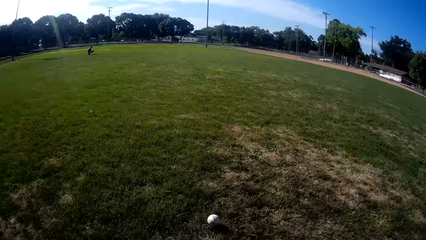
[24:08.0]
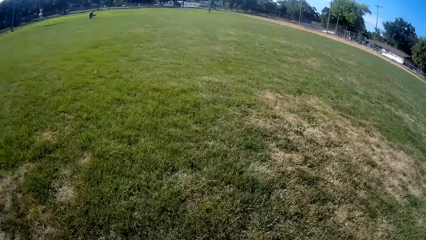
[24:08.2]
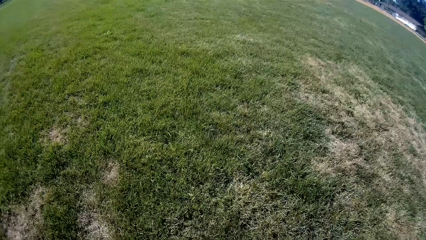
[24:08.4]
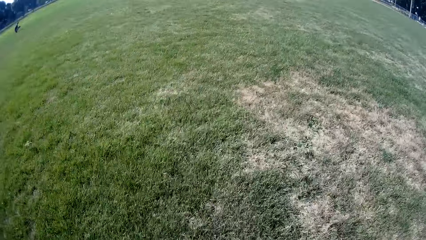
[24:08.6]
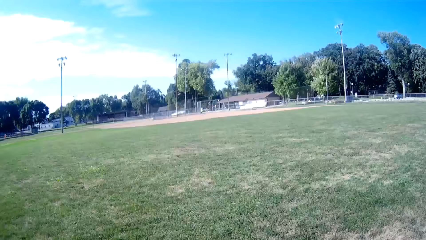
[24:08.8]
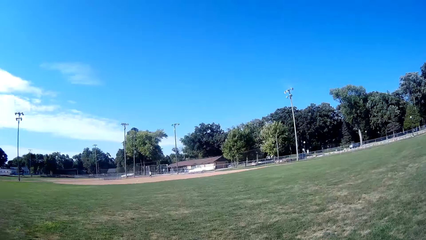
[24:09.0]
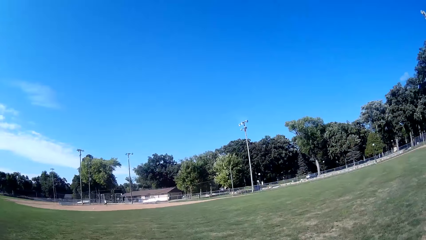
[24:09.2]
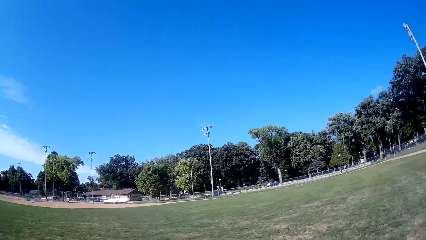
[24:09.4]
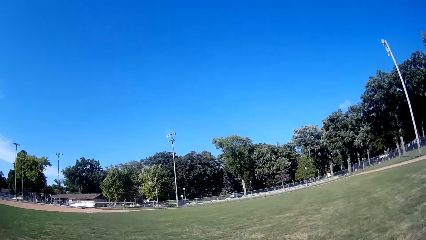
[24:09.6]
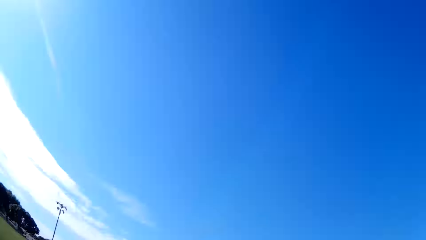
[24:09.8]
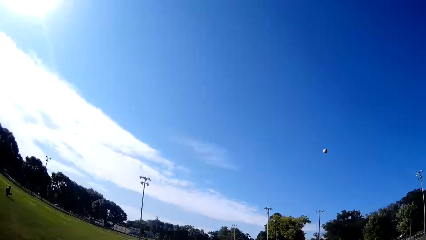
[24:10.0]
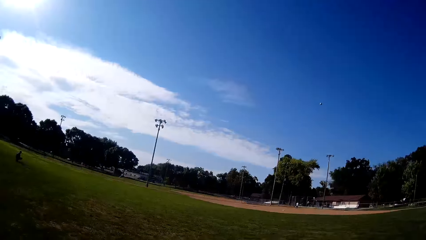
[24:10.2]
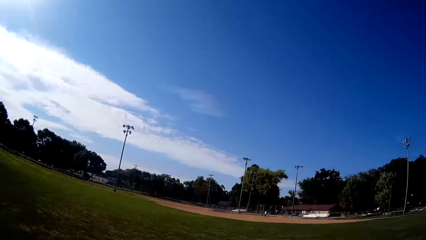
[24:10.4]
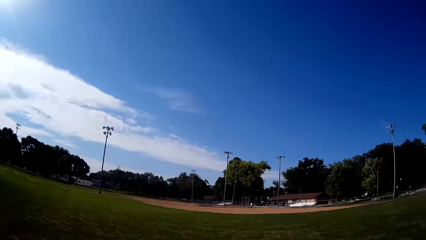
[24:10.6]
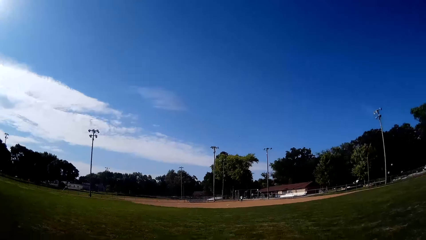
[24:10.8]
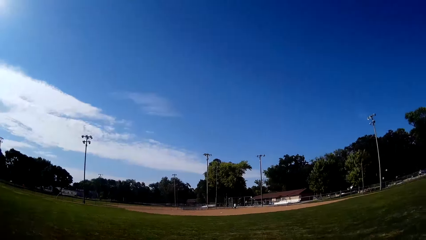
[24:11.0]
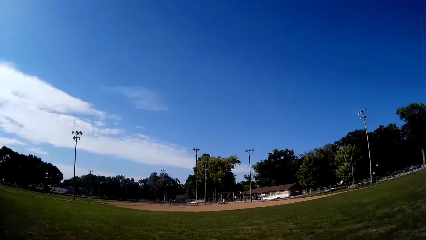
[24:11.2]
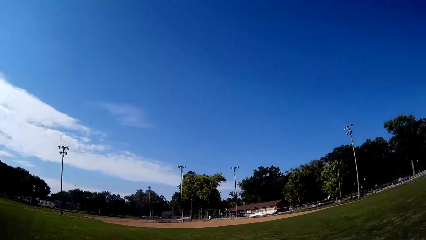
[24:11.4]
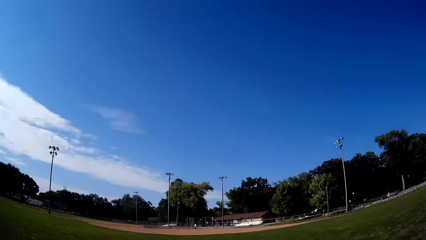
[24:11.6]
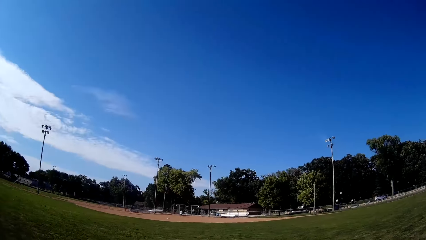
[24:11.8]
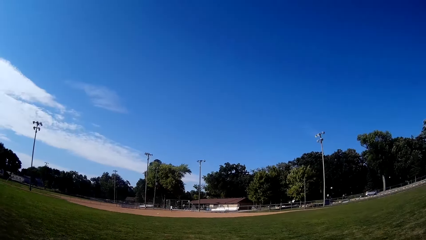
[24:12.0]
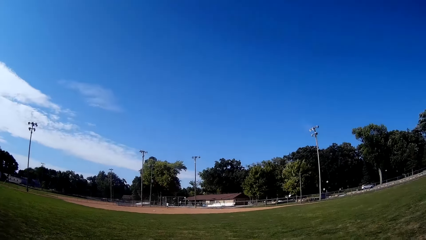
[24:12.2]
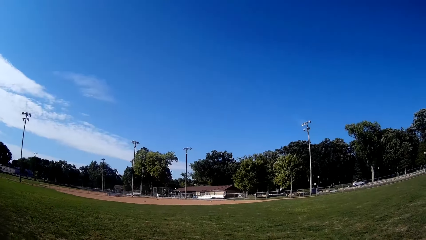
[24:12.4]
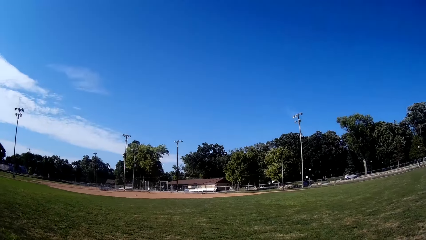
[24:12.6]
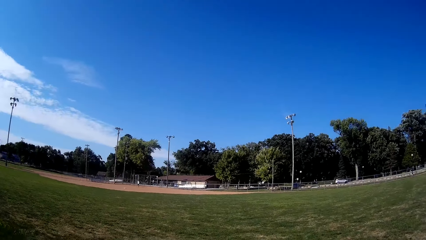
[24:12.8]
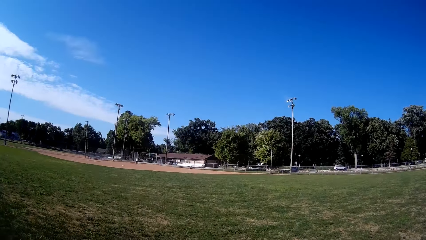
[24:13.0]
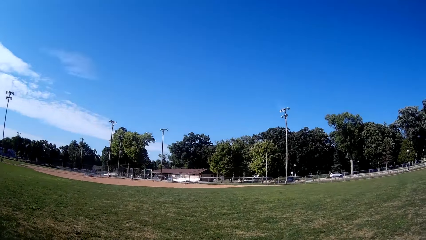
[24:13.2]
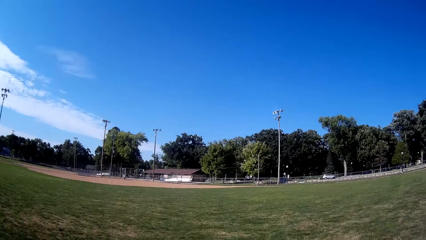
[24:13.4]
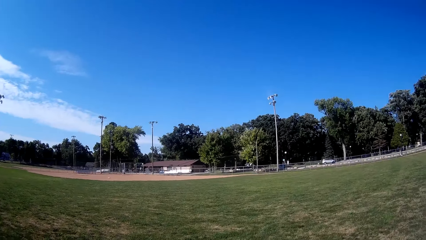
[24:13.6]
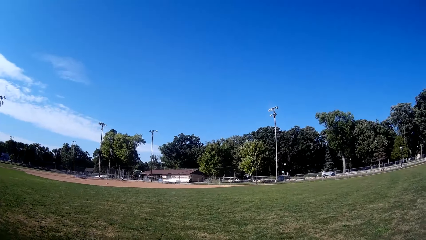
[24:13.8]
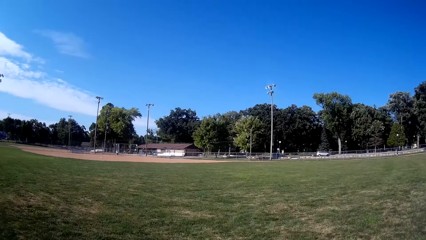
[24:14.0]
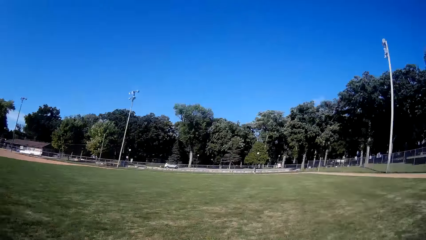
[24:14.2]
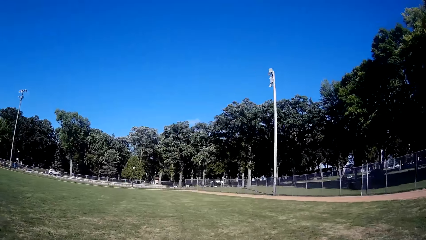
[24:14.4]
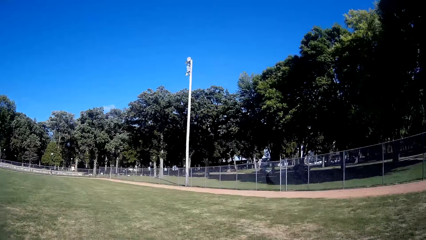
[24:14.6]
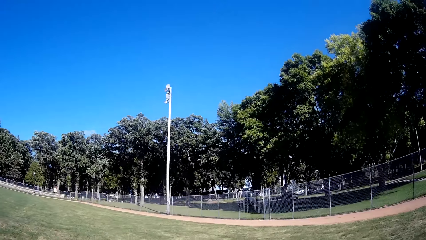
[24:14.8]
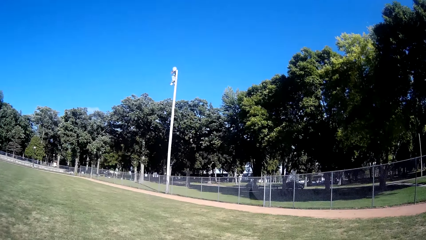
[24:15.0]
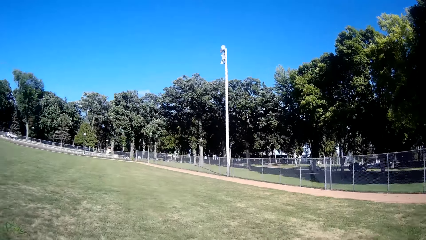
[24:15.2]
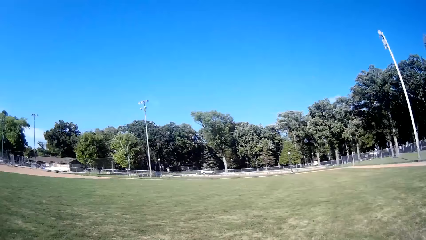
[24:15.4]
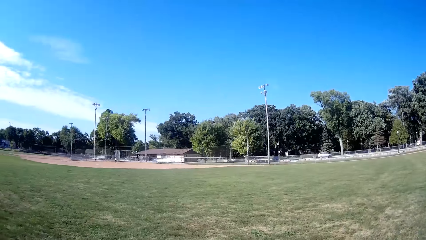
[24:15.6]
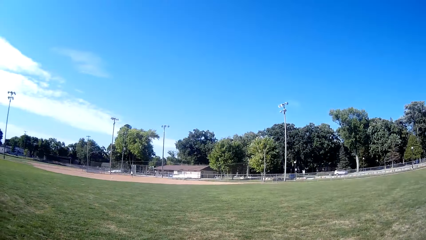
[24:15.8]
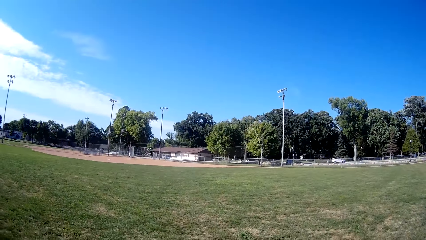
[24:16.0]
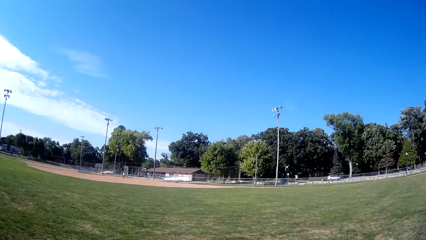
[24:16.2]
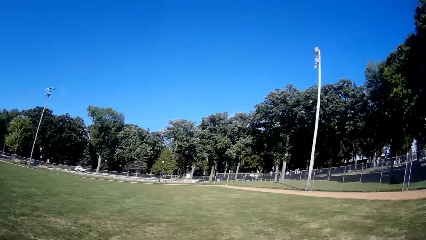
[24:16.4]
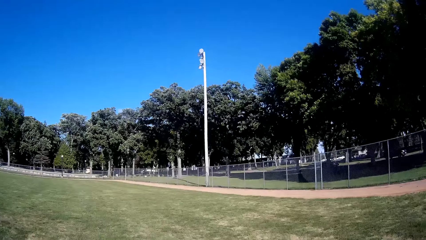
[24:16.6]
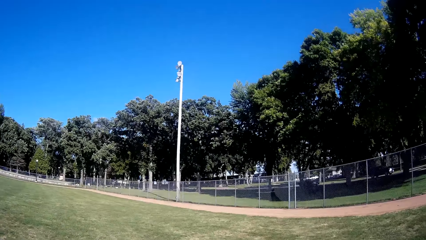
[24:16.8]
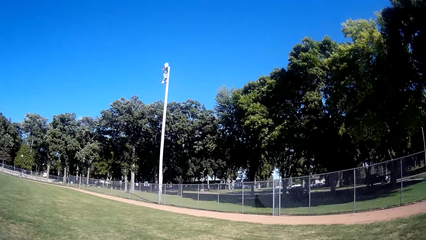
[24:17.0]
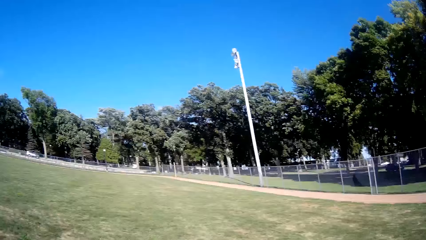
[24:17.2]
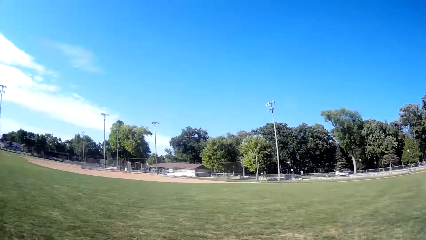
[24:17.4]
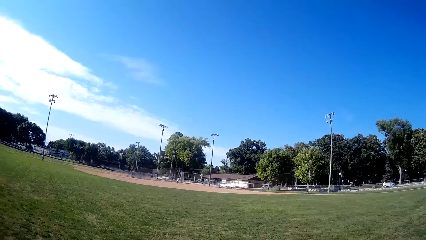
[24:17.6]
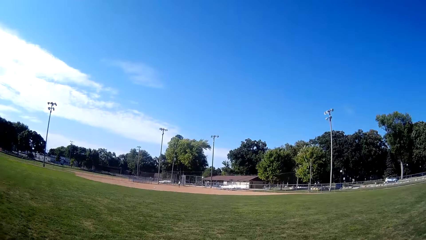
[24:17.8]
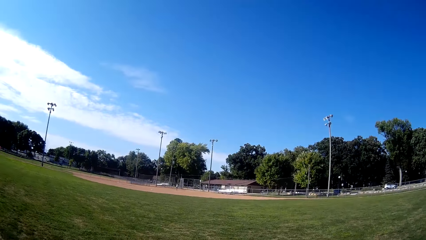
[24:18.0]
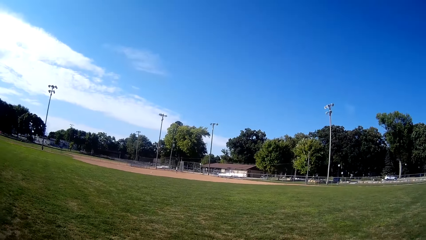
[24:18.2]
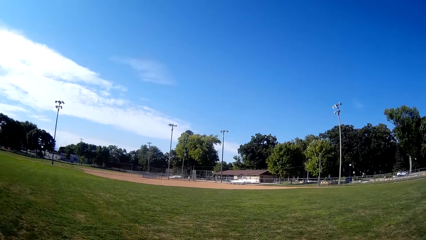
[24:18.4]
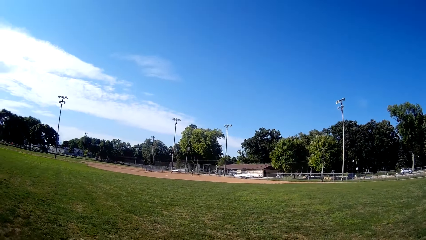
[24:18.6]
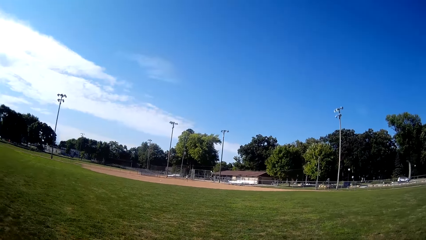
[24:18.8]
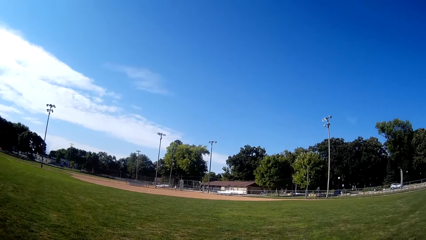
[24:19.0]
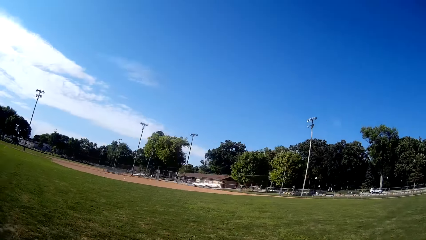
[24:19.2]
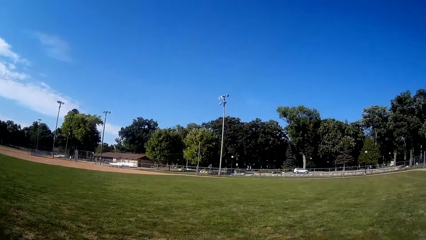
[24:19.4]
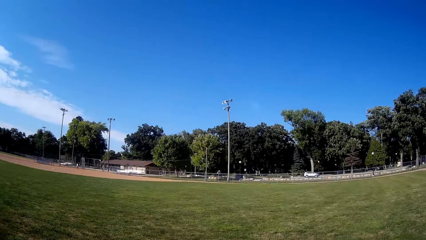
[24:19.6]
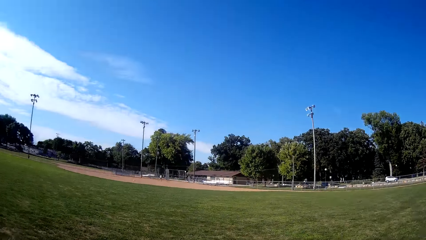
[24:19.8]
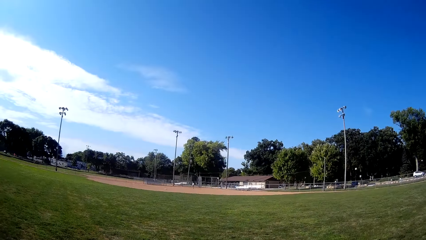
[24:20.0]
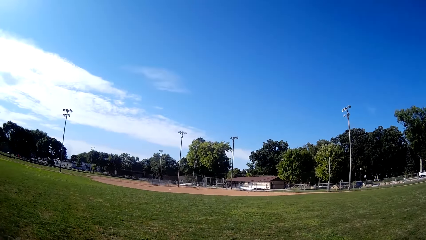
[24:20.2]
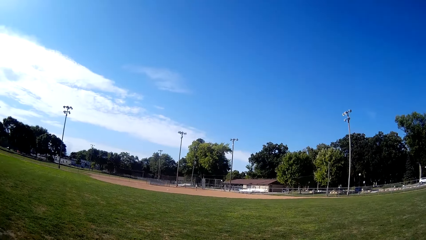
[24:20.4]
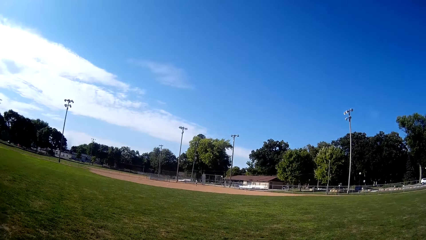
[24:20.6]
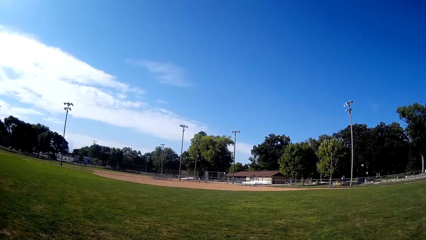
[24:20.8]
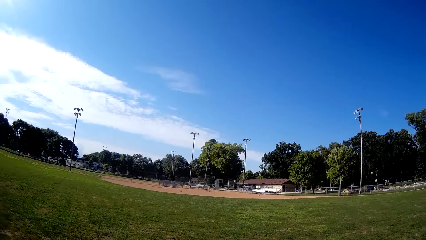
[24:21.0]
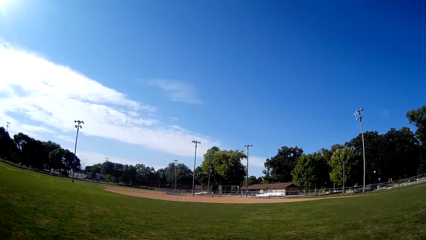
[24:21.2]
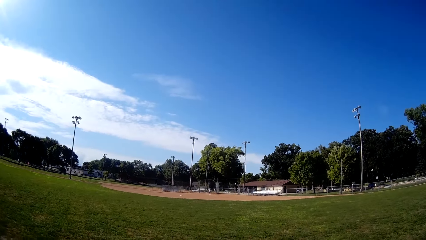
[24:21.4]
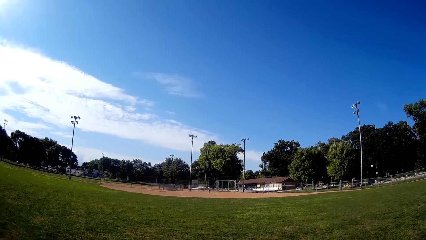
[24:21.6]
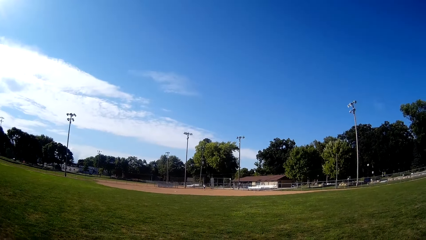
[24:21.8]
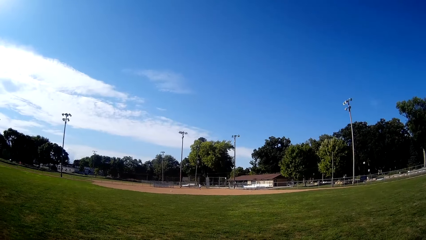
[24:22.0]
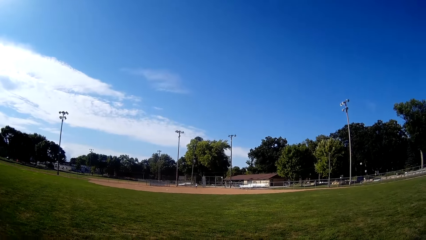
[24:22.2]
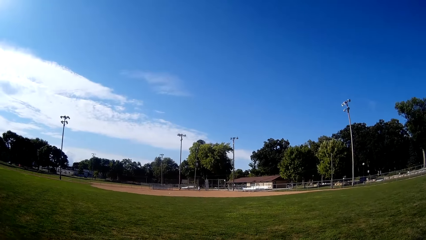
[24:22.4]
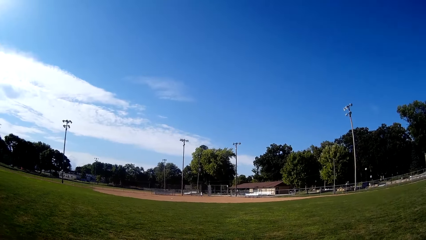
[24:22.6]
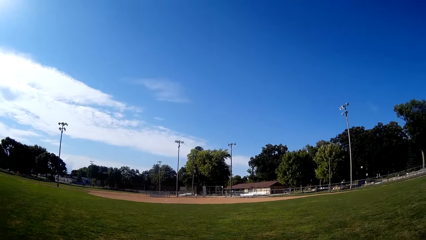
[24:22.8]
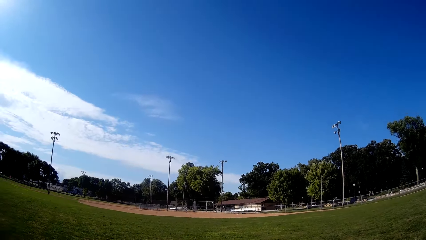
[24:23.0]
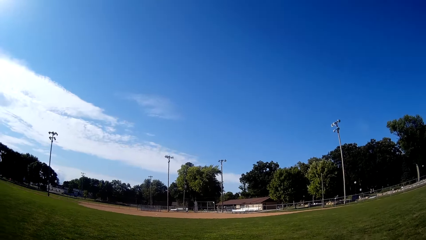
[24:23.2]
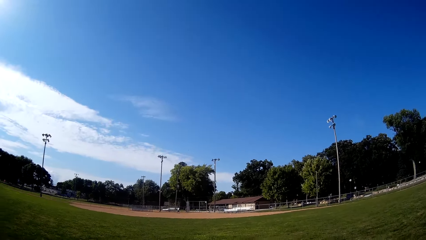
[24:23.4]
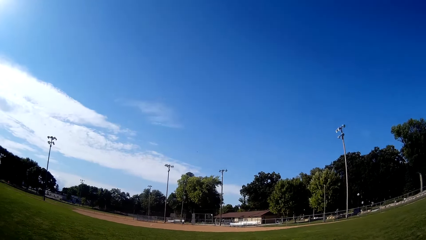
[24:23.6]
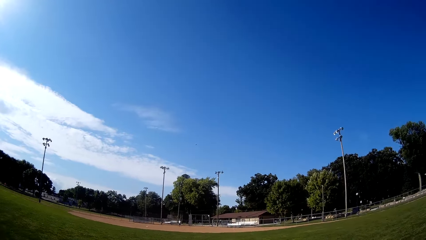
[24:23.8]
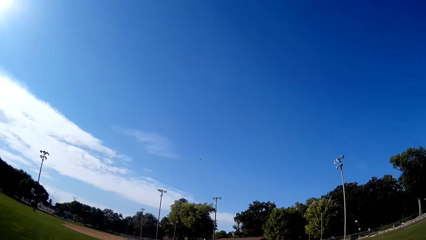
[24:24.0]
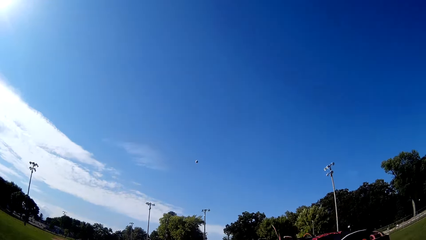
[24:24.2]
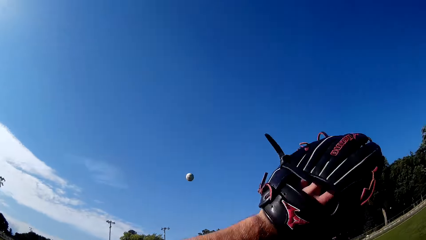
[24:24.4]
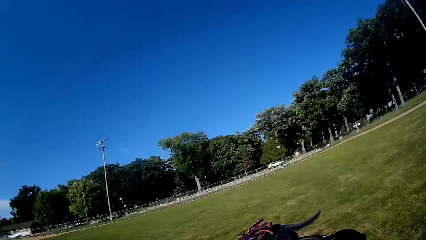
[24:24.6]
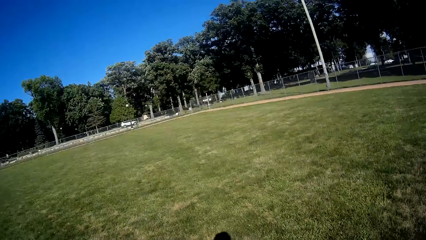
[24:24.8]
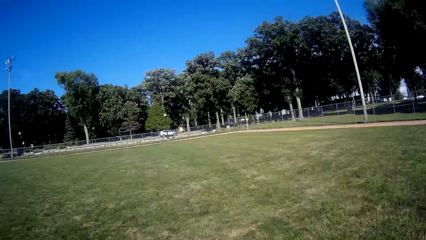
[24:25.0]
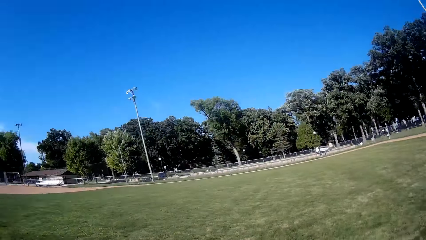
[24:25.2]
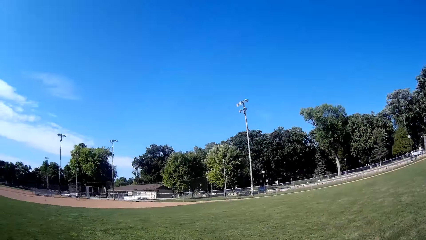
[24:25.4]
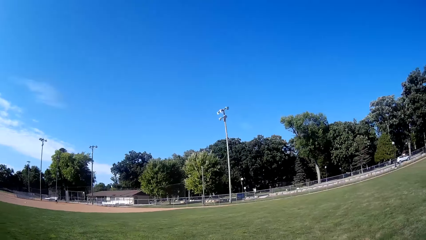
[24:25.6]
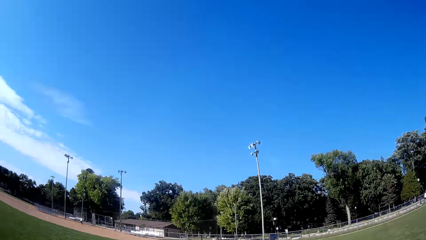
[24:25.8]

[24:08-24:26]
The camera wearer catches the baseball with the baseball gloves. He picks up the baseball on the ground. He pitches the baseball to a man. He moves around. He times the baseball. The man bats the baseball to the camera wearer. The camera wearer runs towards the direction of the baseball. He catches the baseball with the glove in his hand. He pitches the baseball to the man.
